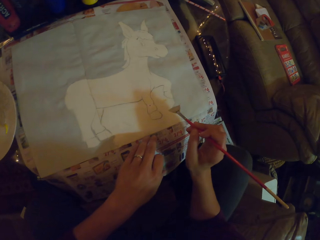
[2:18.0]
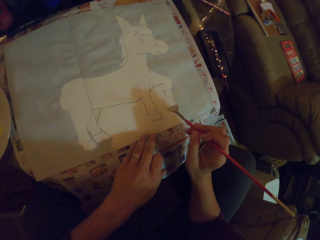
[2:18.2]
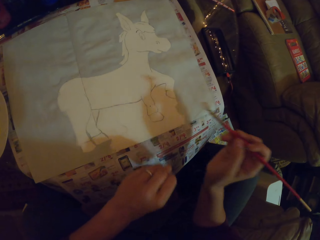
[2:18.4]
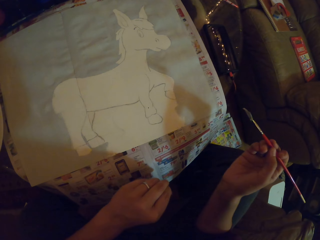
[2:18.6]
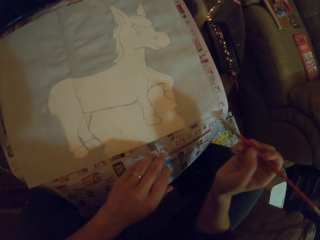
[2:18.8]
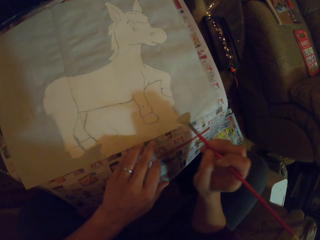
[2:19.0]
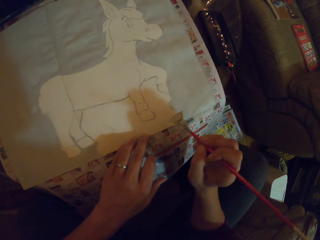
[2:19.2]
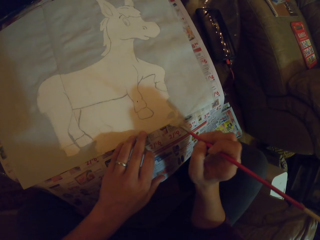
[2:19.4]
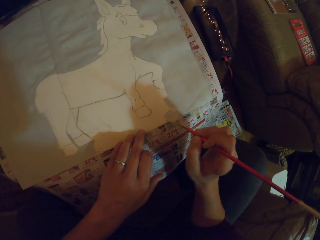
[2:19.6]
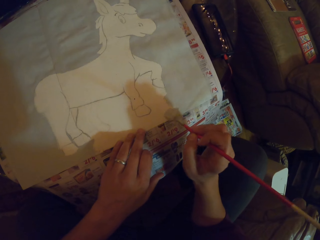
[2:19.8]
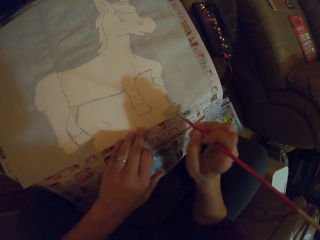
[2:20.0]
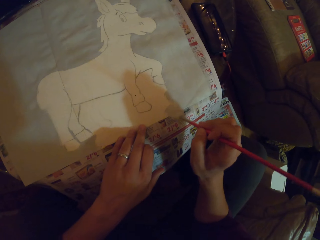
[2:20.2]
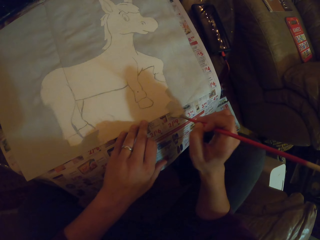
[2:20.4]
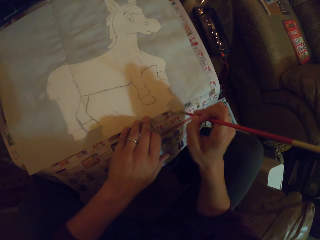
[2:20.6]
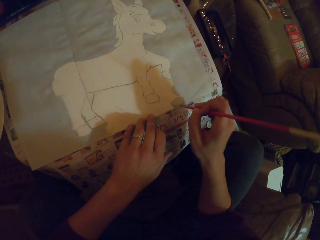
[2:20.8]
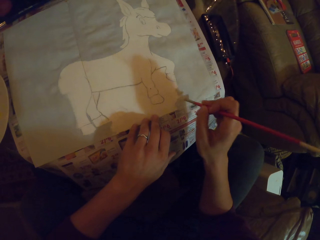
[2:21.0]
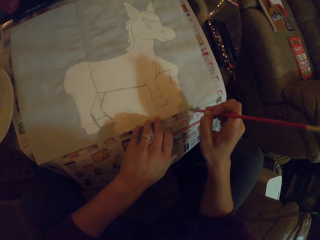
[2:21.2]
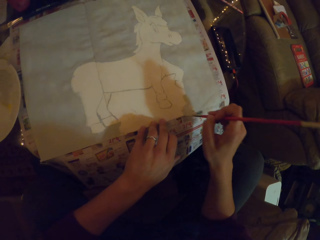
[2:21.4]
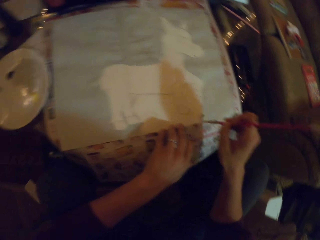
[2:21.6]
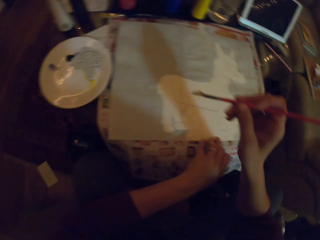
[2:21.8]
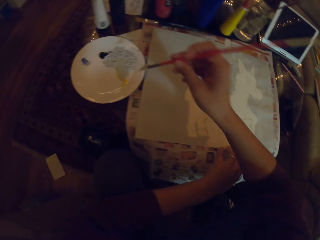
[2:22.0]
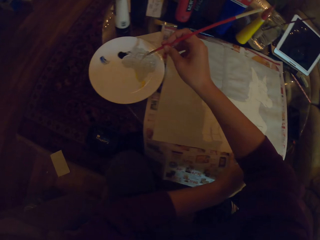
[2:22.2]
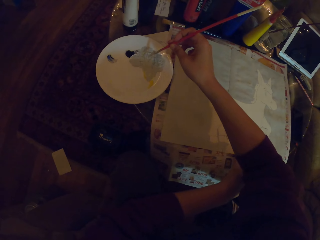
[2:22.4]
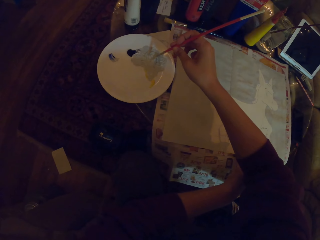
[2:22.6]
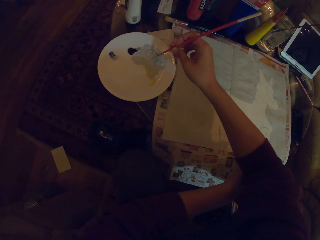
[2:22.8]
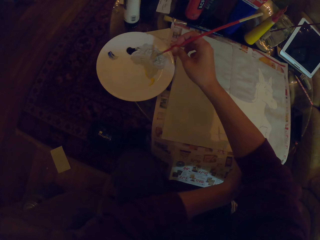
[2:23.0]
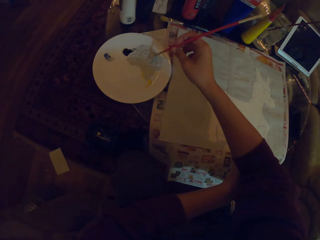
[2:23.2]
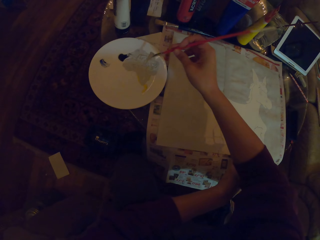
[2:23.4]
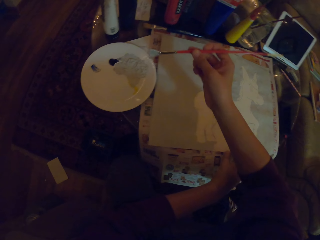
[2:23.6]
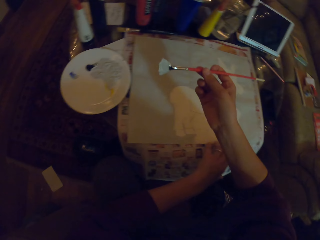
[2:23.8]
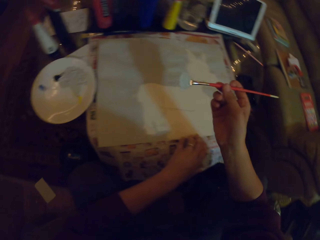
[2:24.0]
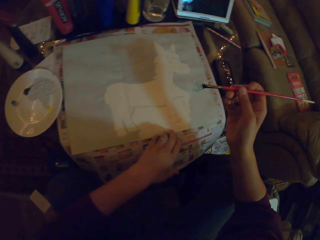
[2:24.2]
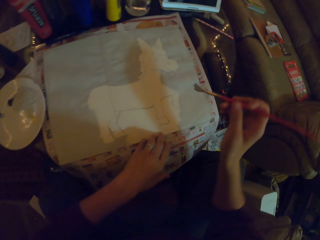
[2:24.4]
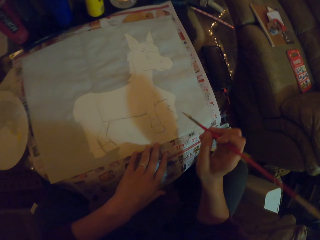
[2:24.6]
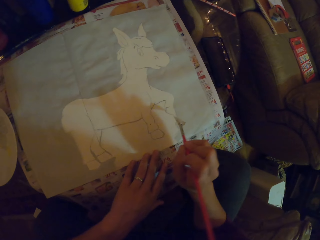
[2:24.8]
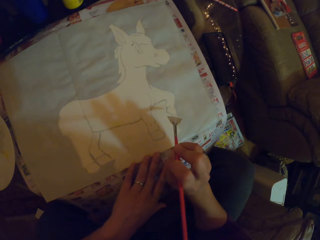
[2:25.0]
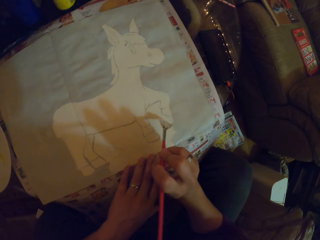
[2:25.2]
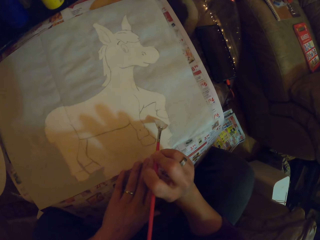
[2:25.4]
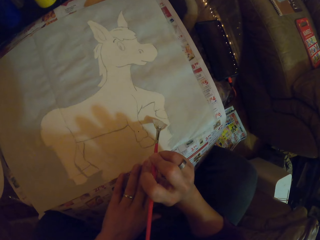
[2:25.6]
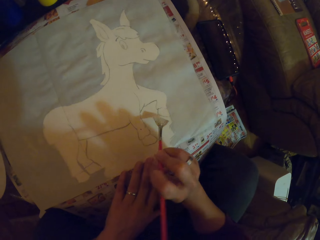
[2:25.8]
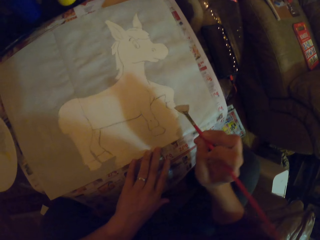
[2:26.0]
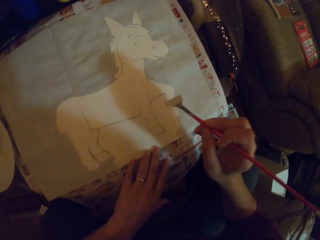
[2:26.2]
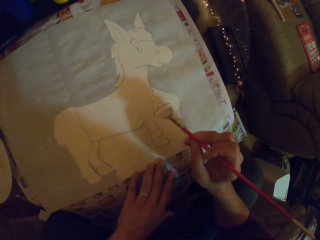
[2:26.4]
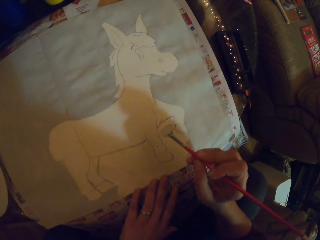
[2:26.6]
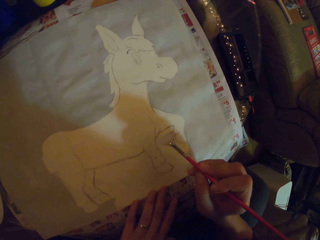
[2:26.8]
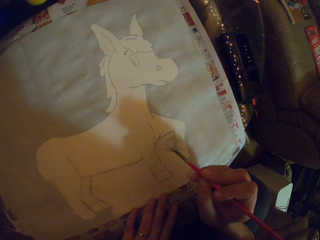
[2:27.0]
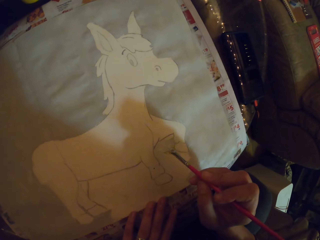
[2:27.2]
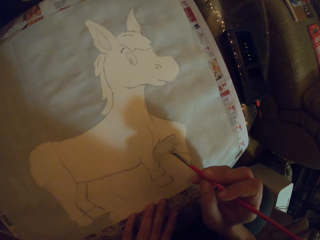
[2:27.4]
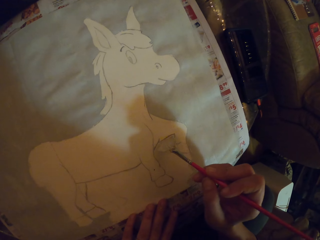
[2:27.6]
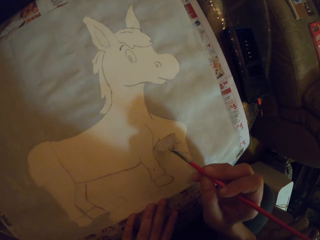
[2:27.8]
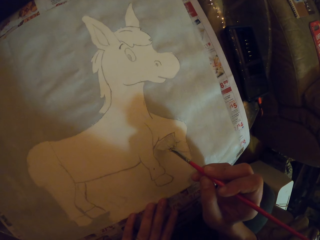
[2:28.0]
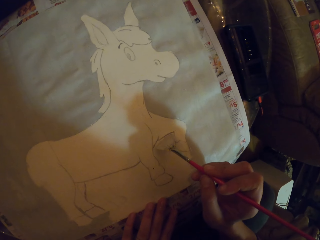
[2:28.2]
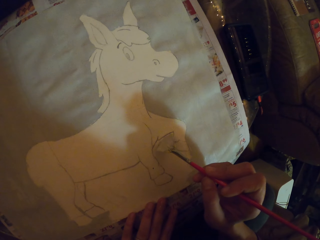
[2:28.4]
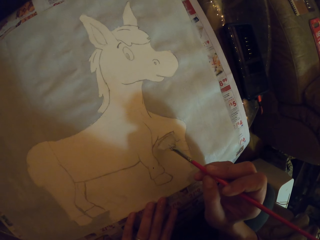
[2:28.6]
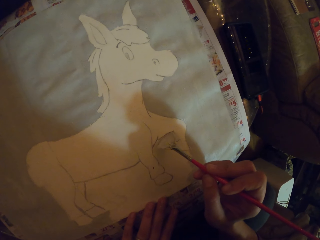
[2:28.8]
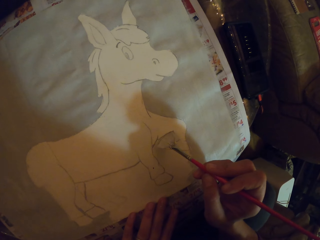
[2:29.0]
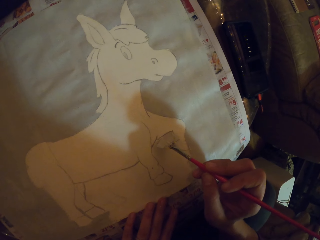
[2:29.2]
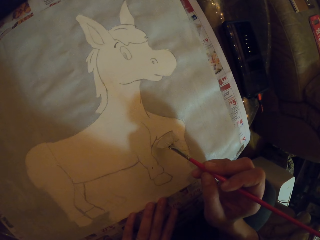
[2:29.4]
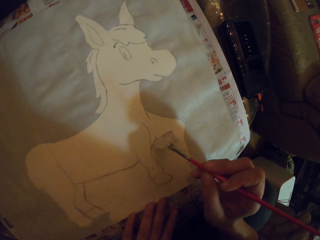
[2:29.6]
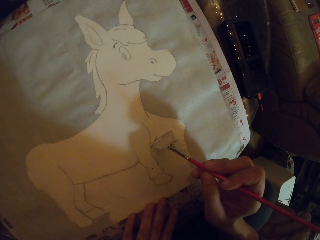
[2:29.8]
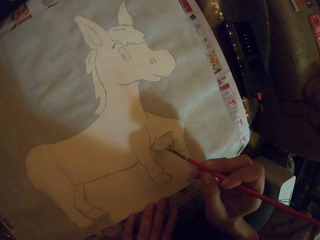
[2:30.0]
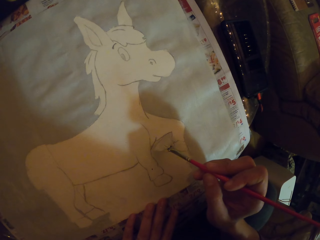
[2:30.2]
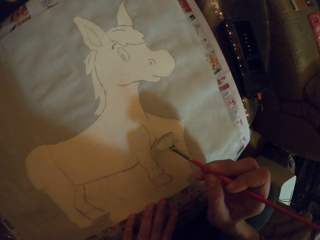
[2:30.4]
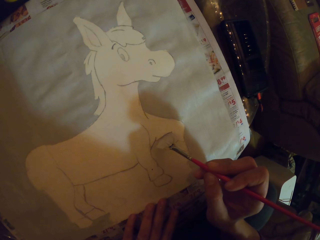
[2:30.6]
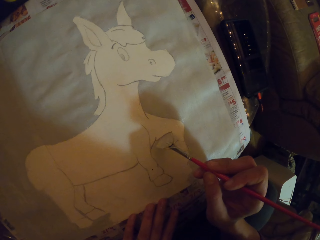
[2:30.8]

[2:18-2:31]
The camera wearer moves the hands. They paint on the paper with the paint brush. They put the brush on the paint. They take the paint on the plate with the paint brush. They paint on the paper with the paint brush.

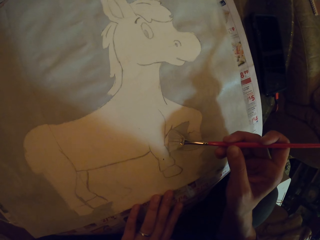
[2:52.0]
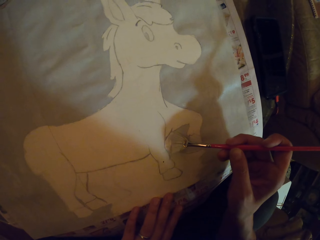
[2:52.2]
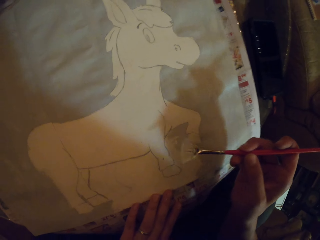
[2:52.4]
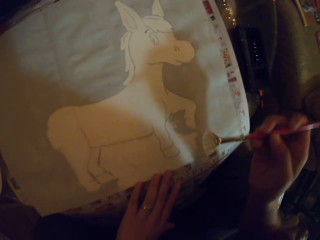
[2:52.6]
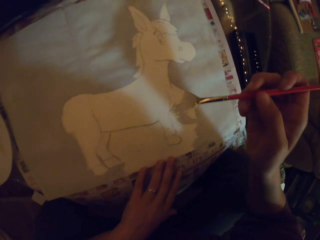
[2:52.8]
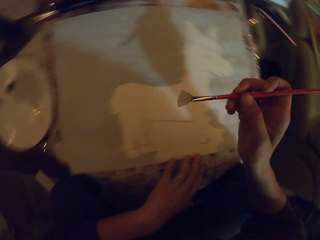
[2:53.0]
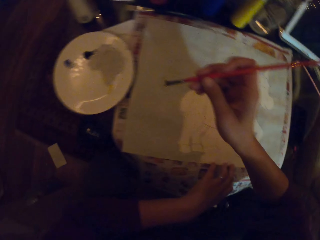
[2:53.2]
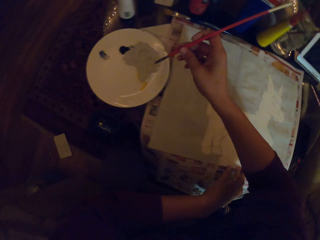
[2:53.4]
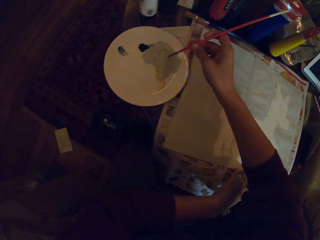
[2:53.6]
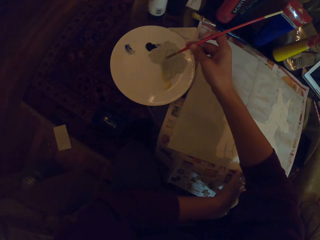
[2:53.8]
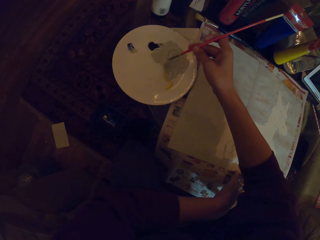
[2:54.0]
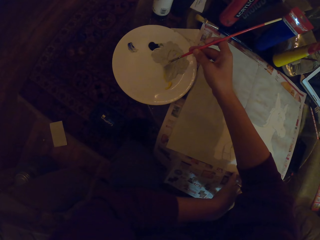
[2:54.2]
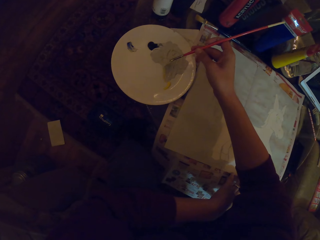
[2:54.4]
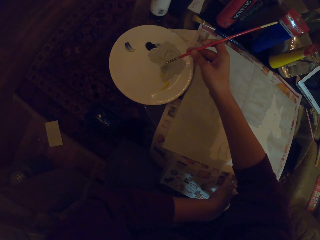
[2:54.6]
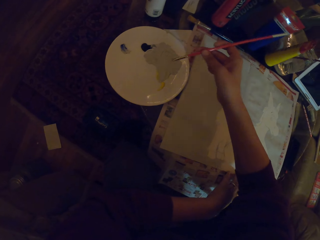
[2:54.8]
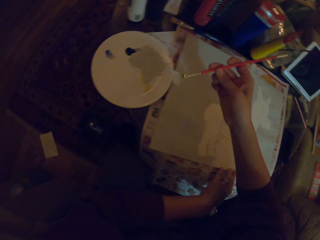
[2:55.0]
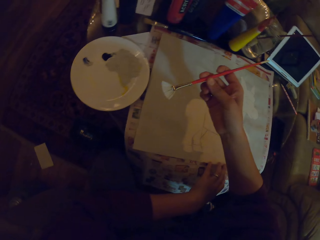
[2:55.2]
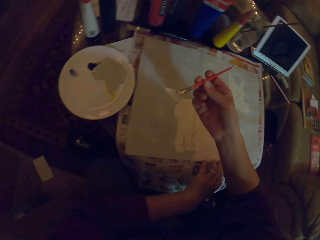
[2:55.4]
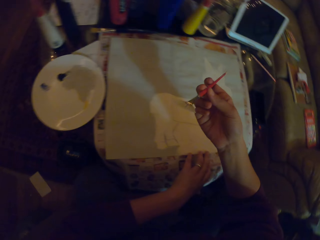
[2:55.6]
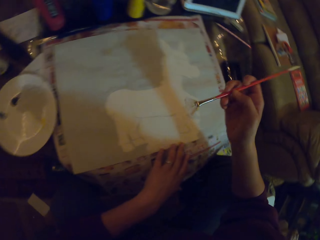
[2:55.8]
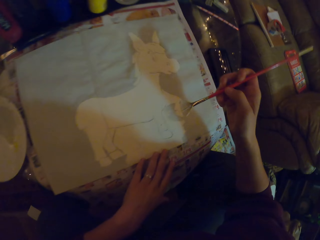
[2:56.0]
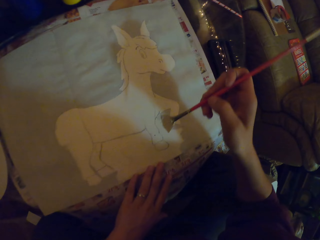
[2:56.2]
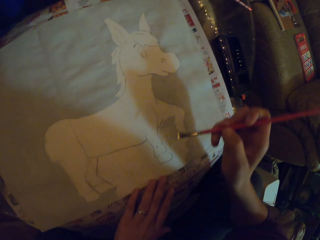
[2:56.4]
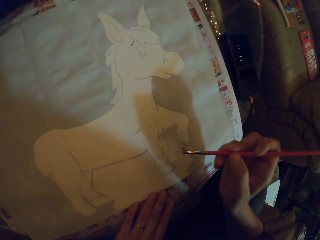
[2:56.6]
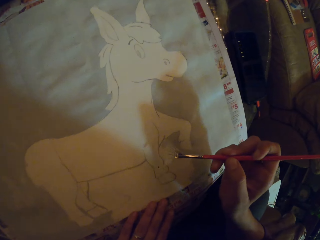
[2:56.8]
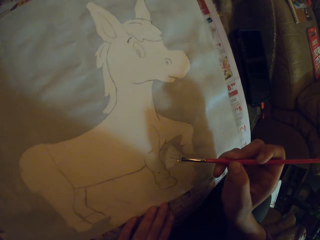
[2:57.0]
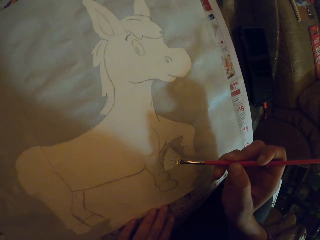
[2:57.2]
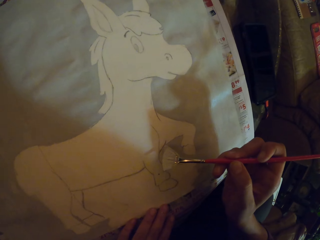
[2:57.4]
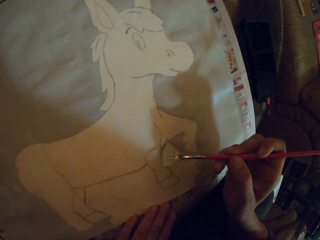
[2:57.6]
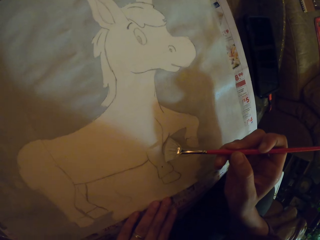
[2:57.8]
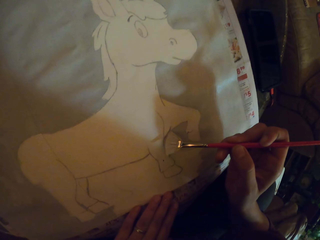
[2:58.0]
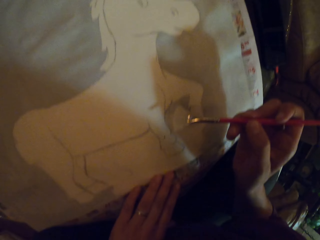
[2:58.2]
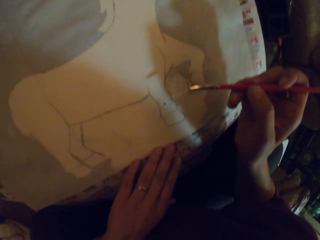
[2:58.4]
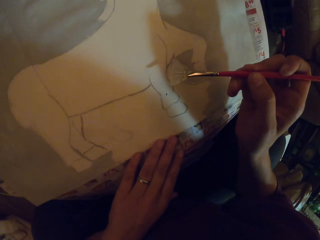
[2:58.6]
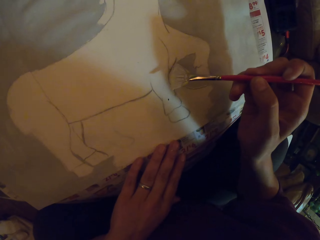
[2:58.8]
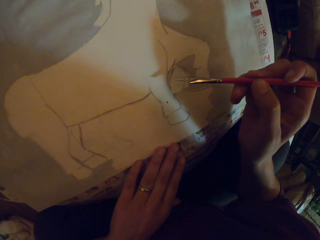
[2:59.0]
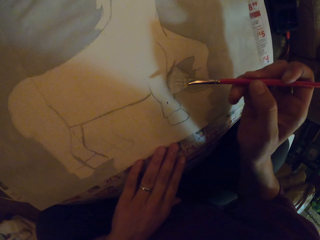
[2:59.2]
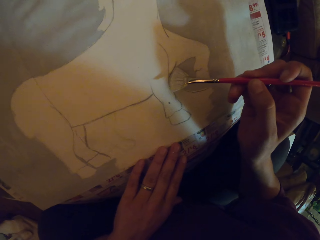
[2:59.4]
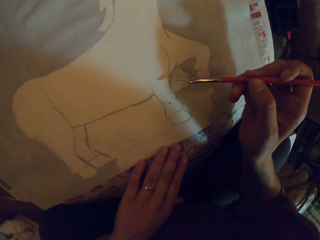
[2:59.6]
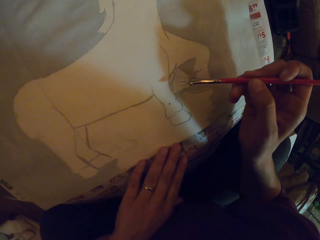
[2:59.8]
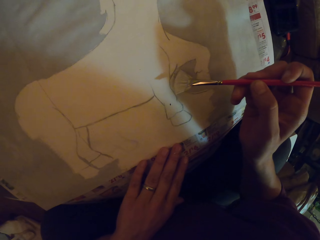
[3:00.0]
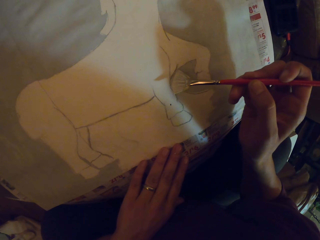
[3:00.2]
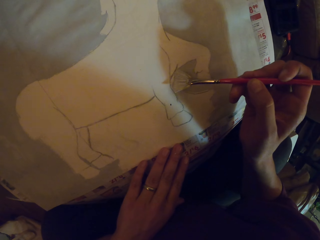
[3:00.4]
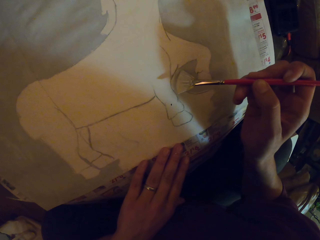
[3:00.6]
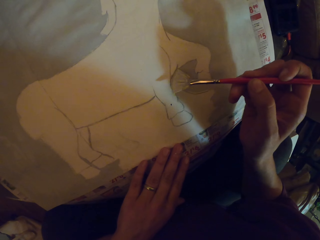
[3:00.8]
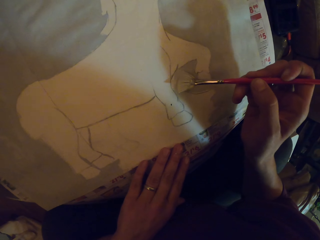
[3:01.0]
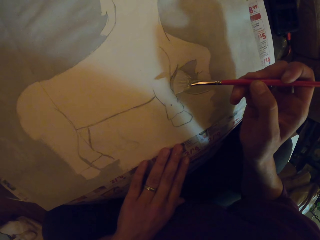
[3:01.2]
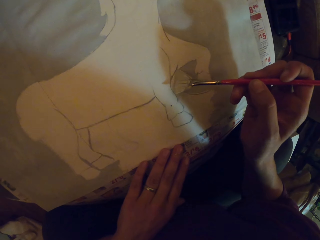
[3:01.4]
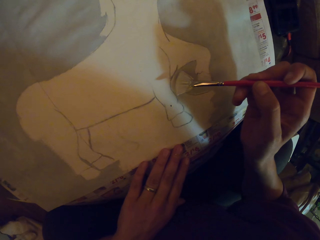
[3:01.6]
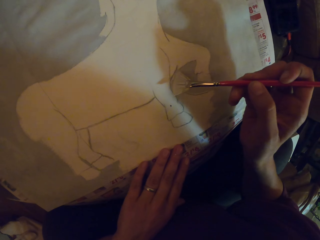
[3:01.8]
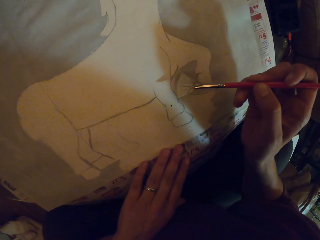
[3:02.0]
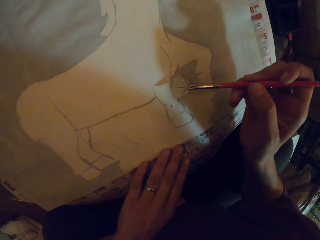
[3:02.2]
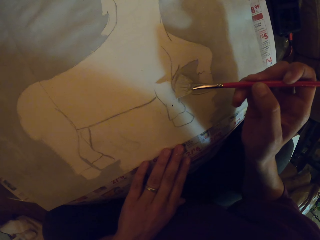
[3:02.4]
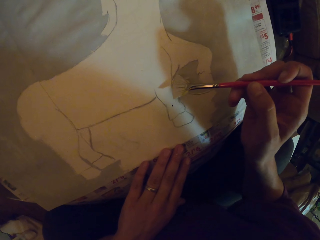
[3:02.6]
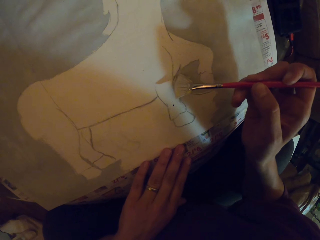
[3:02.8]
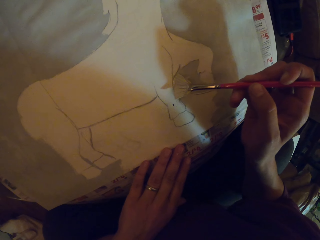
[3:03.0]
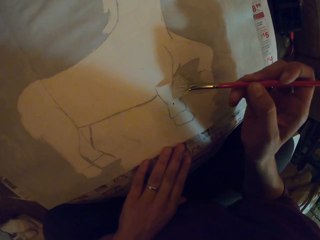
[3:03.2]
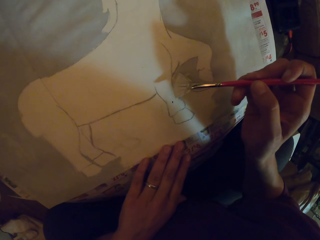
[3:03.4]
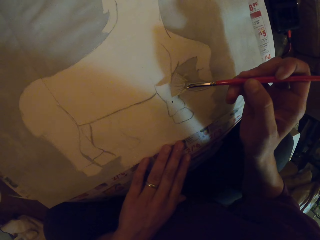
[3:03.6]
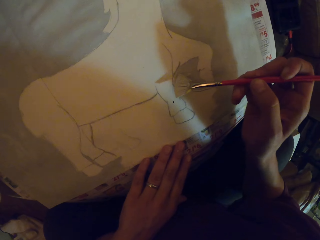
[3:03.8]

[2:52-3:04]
The camera wearer puts the brush on the paint. They take the paint on the plate with the paint brush. They paint on the paper with the paint brush.
